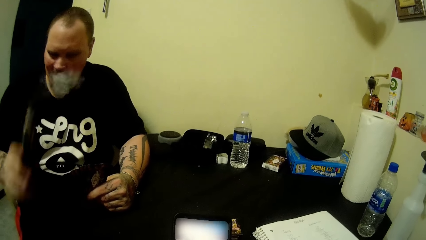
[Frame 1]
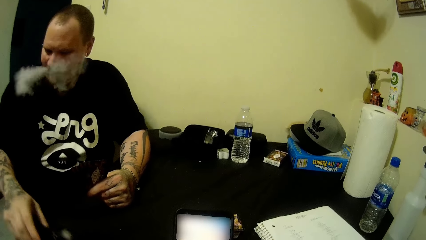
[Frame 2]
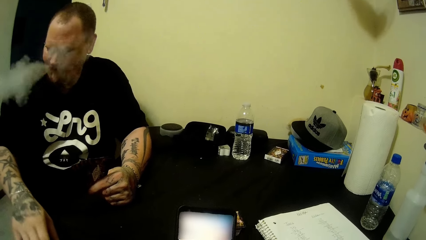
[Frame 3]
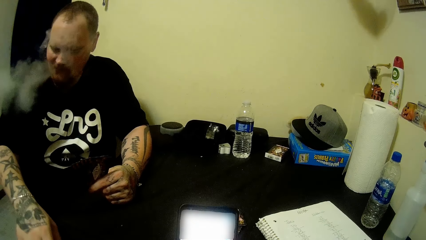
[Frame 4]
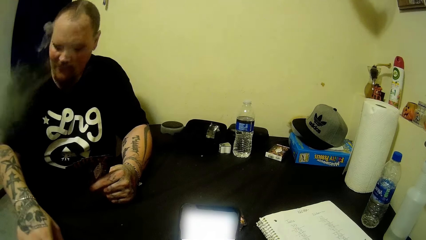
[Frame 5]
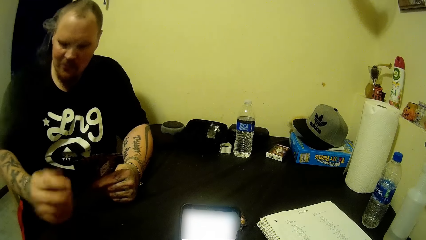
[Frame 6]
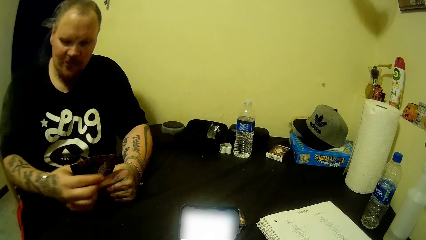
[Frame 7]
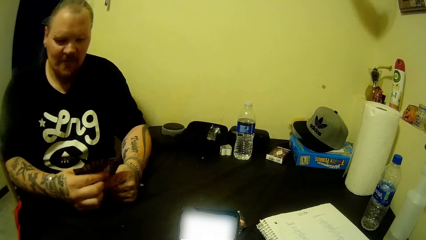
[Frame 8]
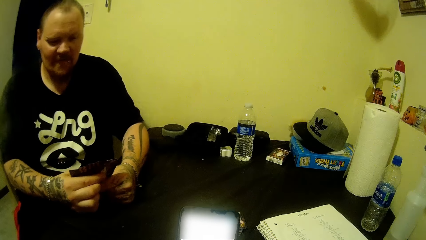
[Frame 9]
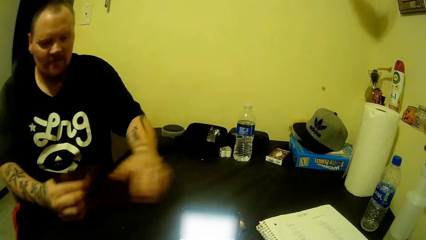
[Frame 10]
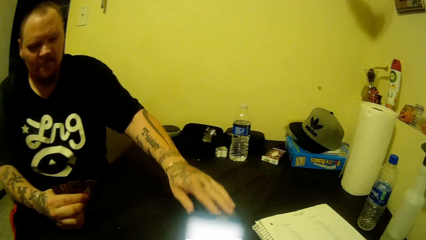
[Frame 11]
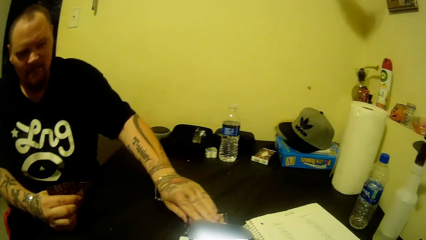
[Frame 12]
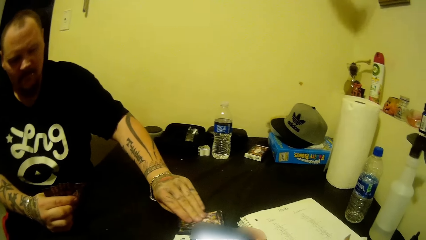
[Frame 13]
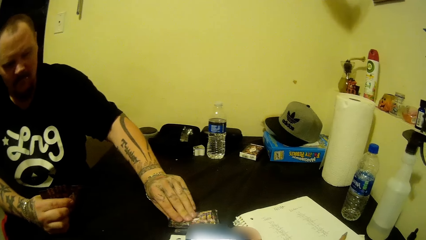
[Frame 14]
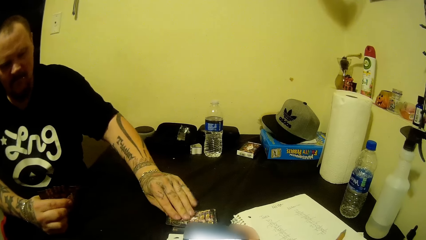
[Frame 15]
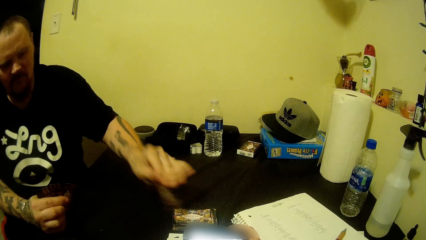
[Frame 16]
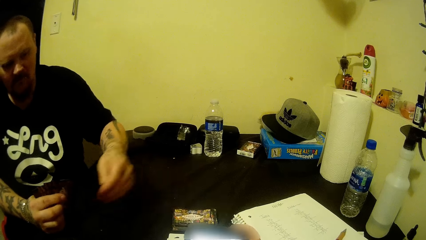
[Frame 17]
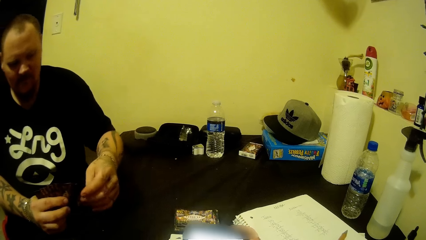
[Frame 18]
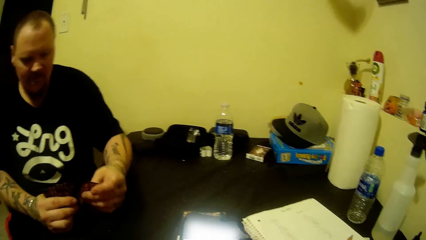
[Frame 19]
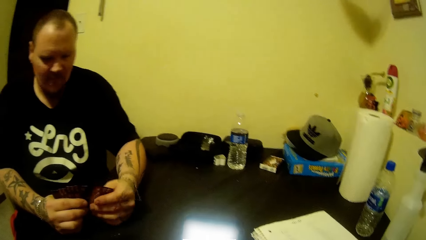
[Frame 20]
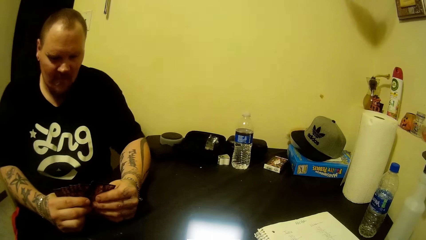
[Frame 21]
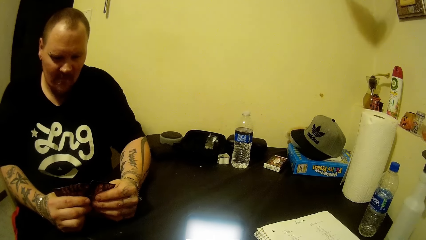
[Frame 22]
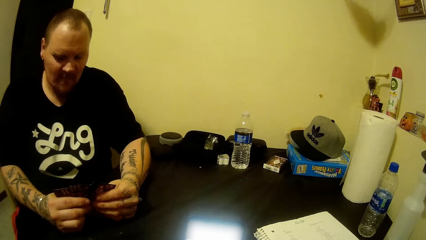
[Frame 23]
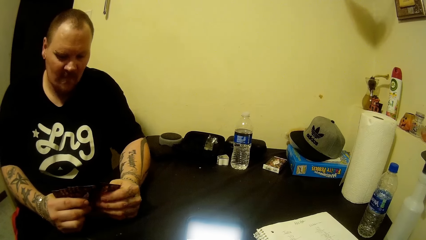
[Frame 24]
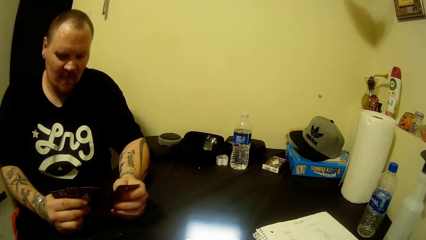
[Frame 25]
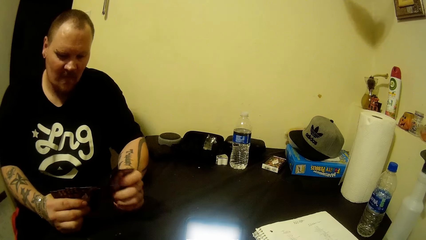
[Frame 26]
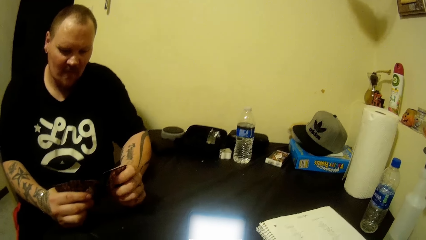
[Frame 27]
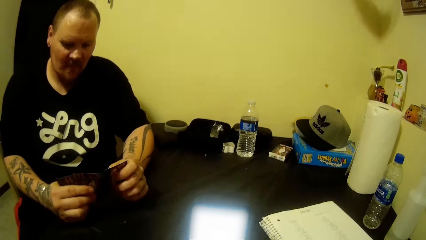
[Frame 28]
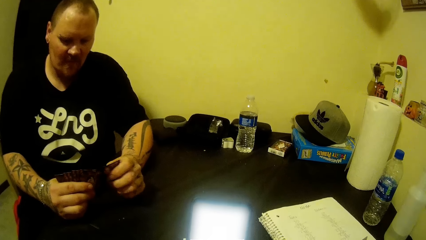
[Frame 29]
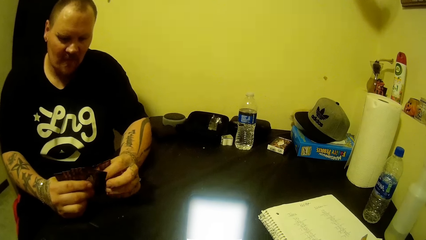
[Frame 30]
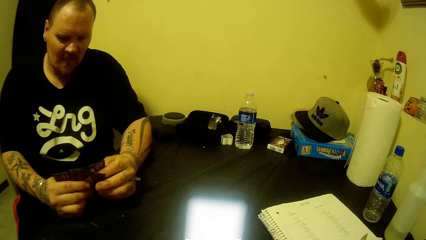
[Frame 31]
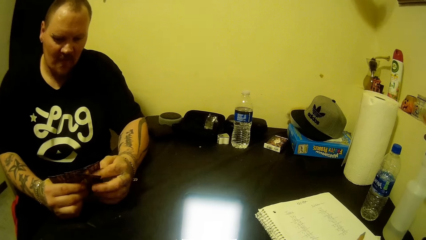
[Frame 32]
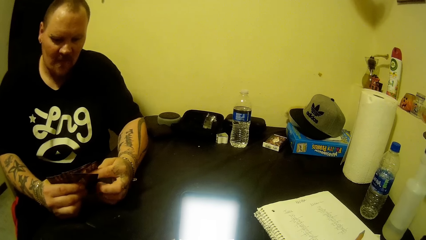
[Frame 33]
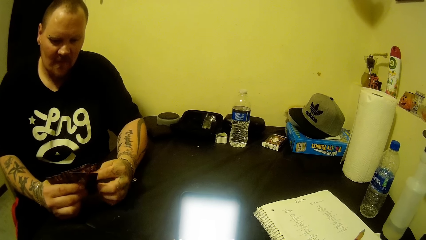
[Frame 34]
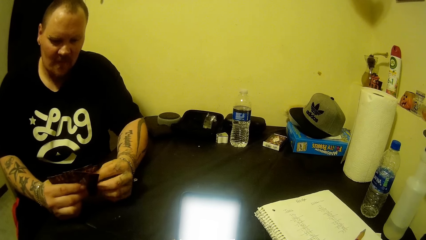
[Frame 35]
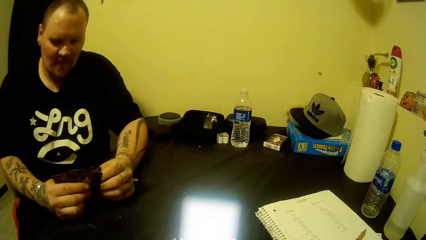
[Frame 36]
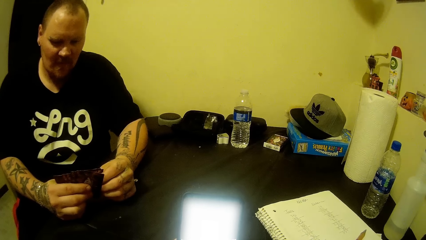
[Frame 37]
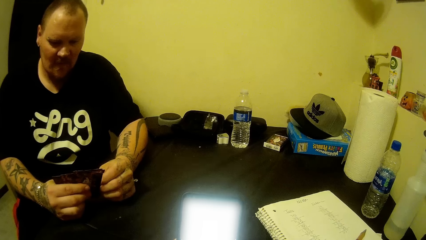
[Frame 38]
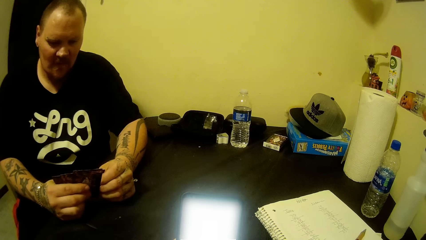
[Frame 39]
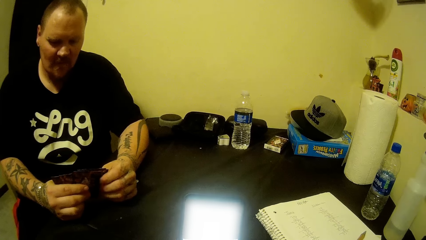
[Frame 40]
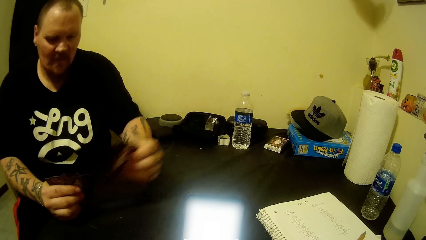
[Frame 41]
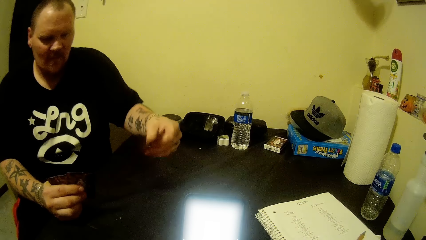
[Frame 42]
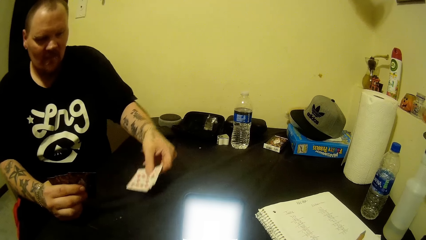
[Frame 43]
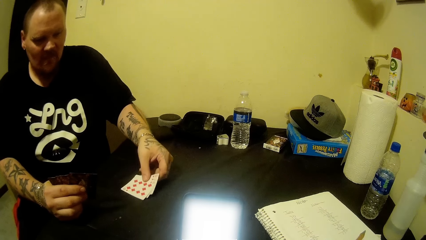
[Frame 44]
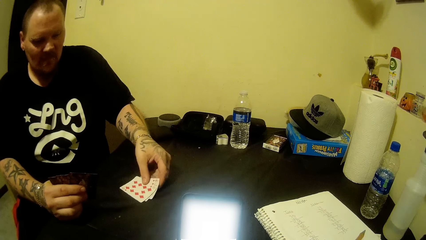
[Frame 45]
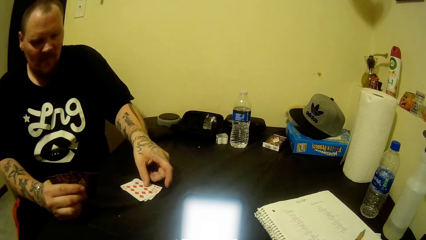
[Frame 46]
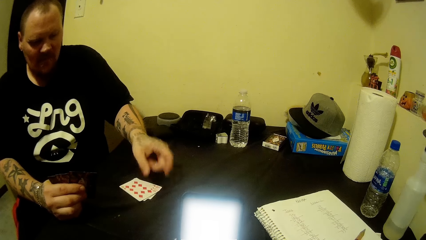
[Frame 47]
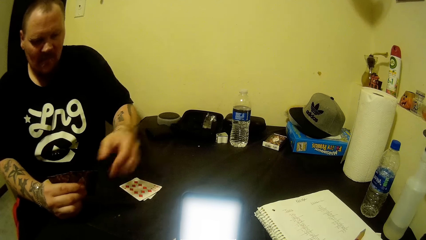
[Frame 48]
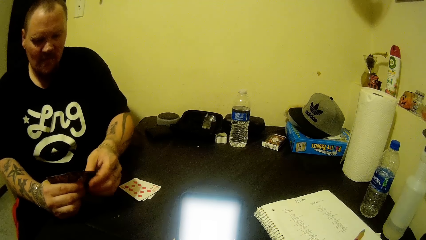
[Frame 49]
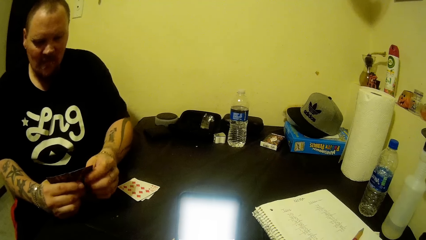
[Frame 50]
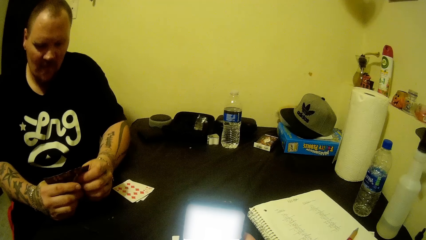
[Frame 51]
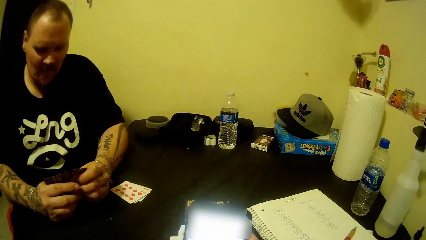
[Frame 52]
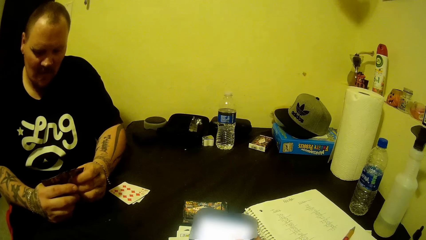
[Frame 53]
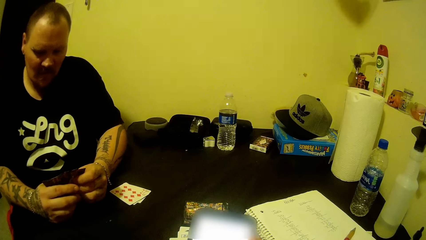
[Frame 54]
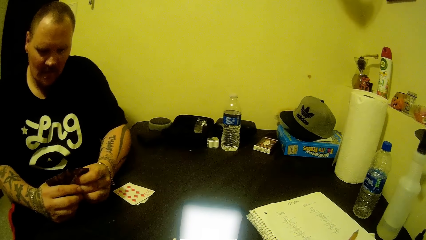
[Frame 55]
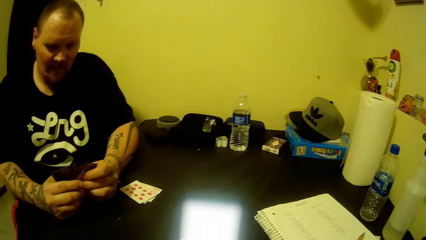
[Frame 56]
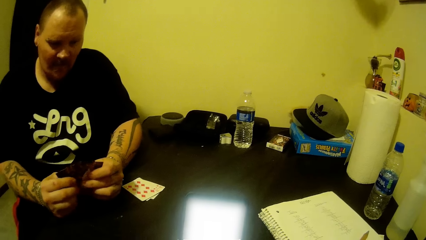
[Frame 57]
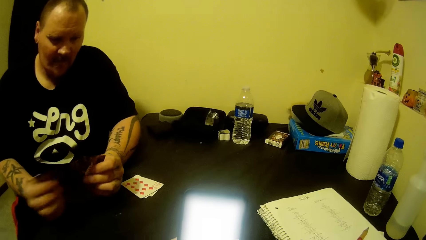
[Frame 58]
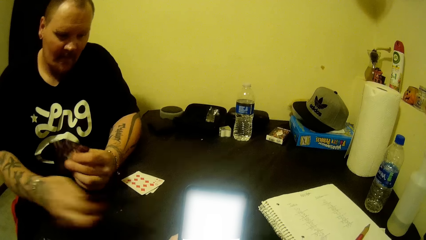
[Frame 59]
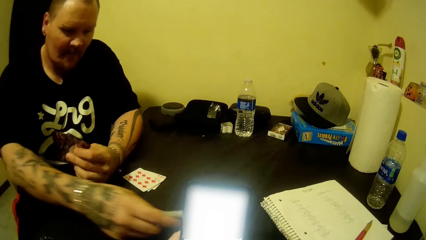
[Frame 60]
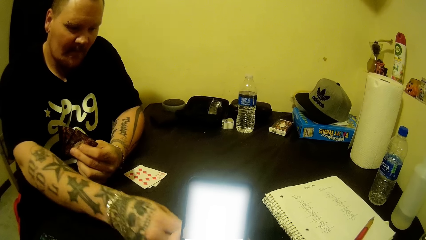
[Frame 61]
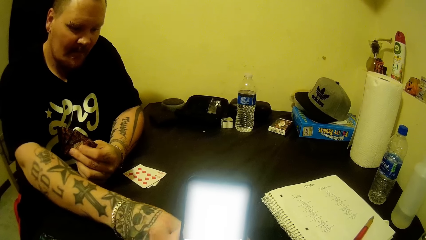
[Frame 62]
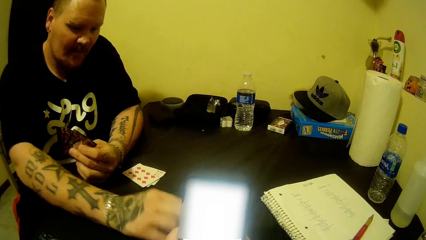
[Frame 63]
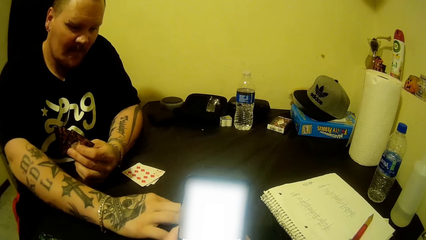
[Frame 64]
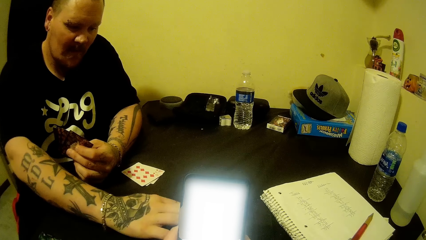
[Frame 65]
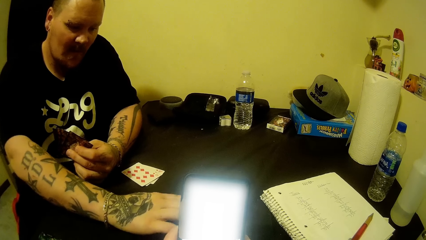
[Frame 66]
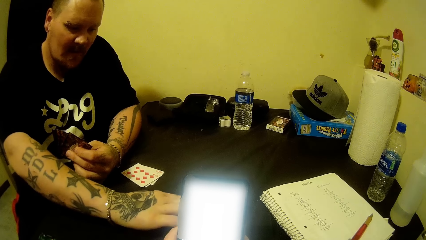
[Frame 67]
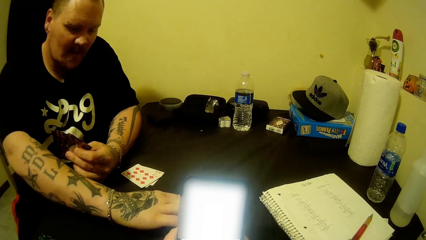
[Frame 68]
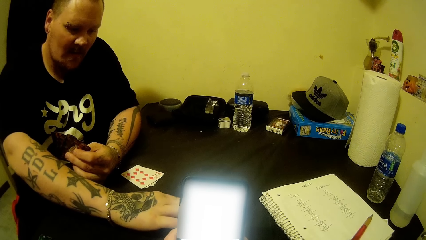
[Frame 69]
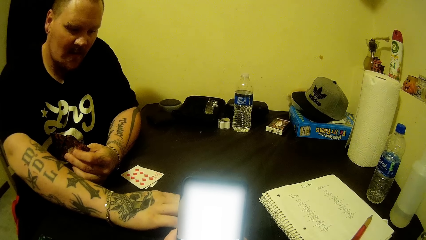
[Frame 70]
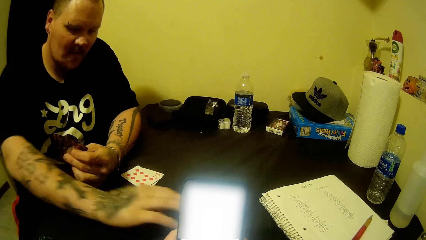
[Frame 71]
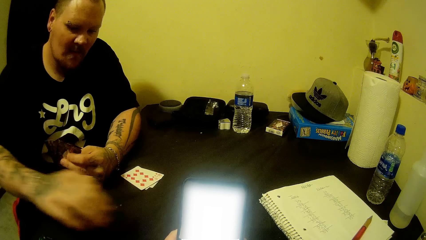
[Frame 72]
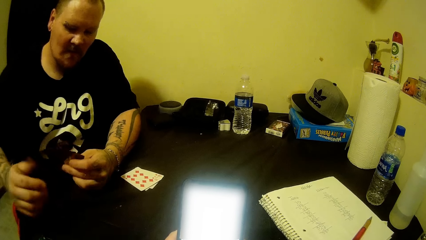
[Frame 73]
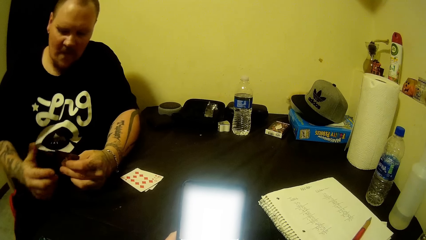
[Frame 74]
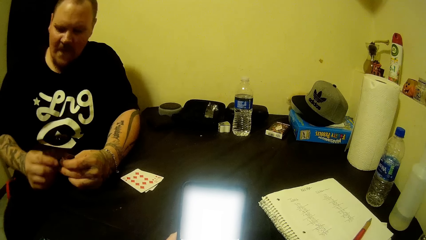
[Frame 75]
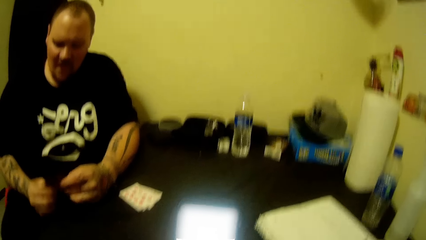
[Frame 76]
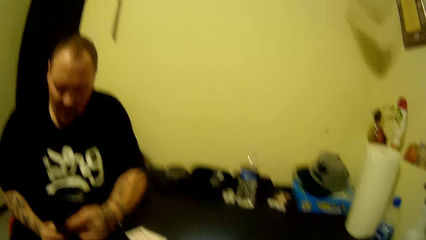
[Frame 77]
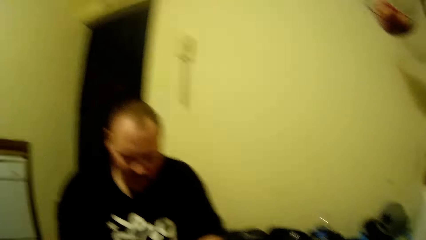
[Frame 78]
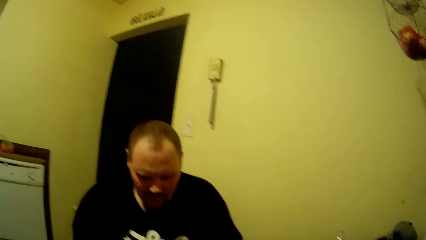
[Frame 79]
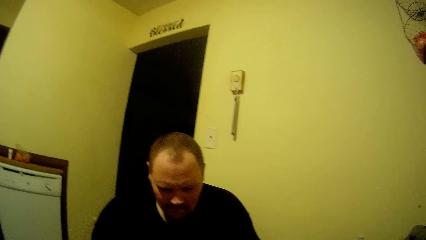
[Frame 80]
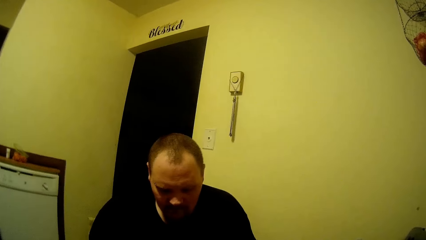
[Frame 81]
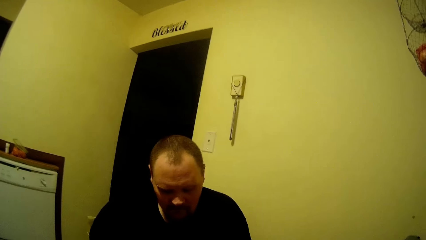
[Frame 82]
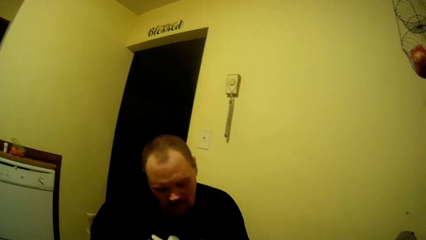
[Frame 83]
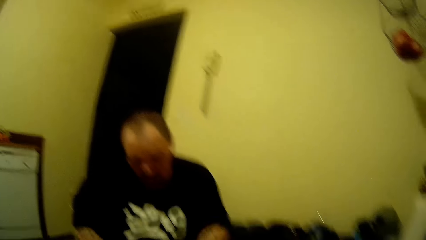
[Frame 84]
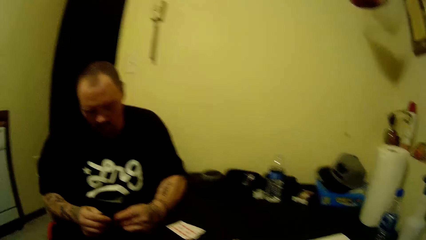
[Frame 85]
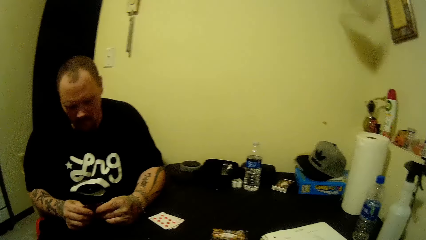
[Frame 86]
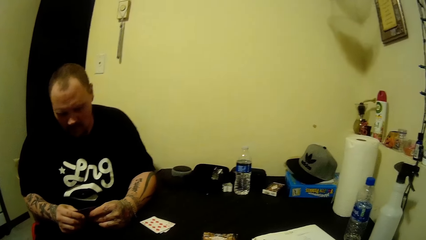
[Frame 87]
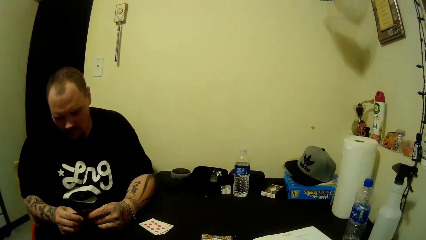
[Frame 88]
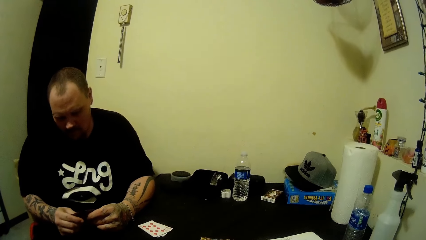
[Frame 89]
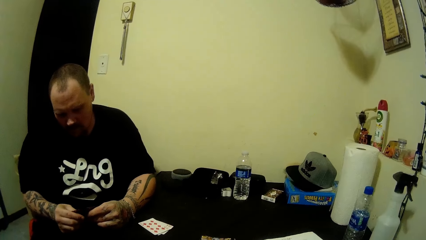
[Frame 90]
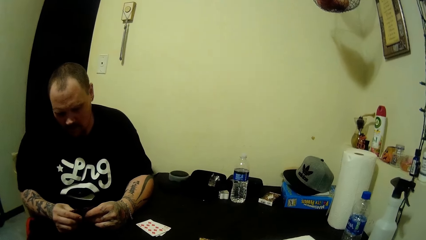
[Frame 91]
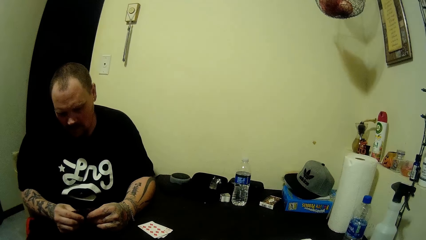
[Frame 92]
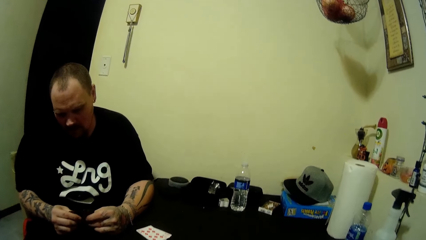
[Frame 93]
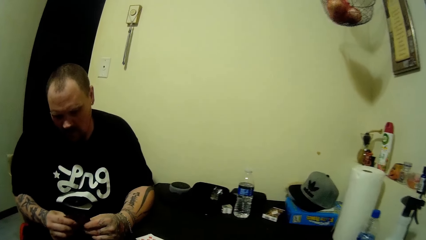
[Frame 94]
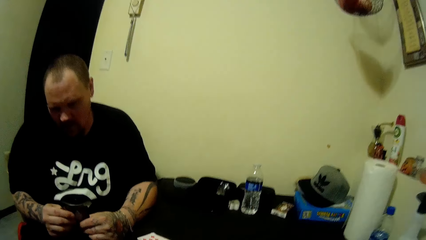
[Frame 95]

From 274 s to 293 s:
The camera wearer holds a phone. A man picks a card from the table with his left hand. The camera wearer plays cards with the man. They hold the phone. The man drops cards on the table with his left hand and drops a card on the table with his right hand. The camera wearer places the card on the table. They interact with the man.
